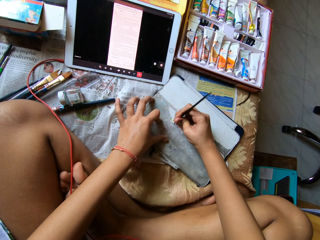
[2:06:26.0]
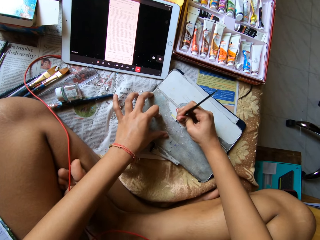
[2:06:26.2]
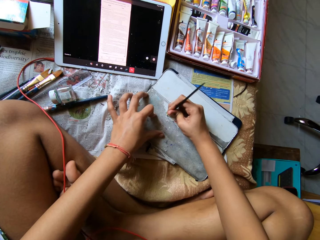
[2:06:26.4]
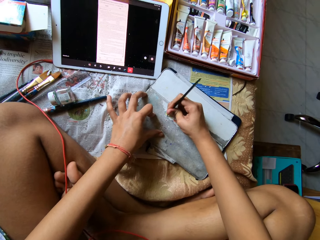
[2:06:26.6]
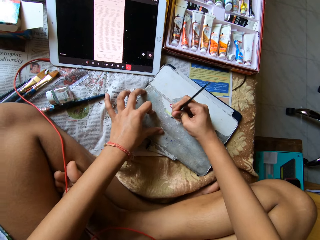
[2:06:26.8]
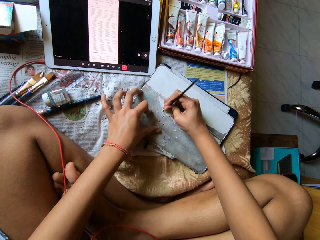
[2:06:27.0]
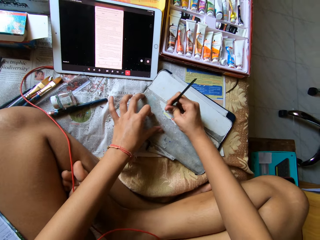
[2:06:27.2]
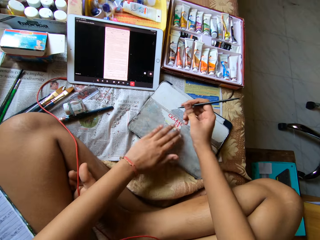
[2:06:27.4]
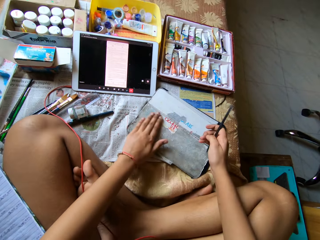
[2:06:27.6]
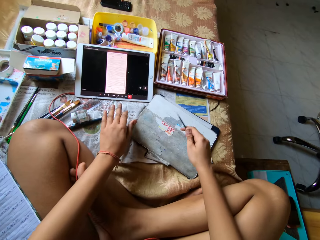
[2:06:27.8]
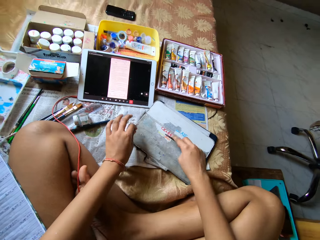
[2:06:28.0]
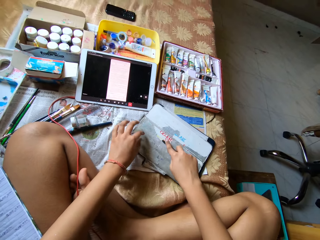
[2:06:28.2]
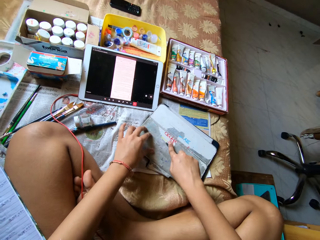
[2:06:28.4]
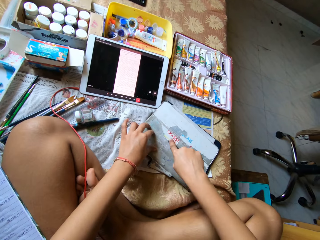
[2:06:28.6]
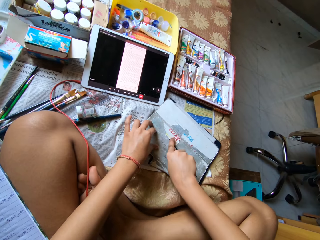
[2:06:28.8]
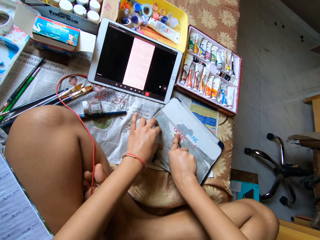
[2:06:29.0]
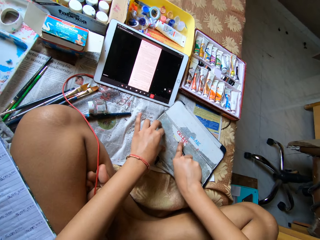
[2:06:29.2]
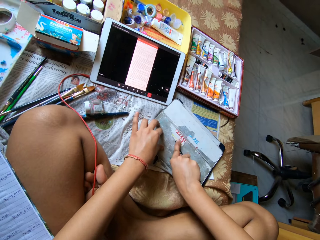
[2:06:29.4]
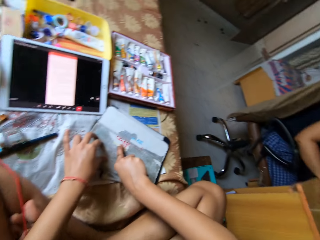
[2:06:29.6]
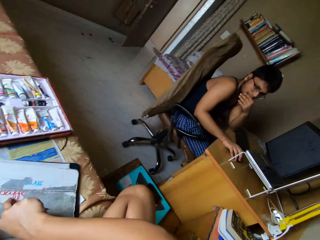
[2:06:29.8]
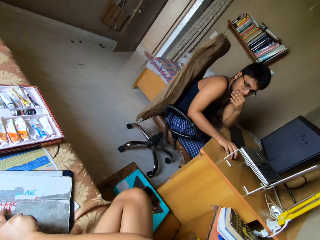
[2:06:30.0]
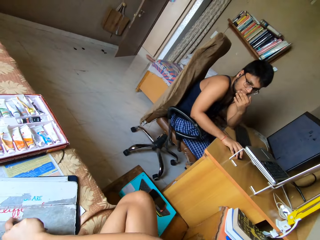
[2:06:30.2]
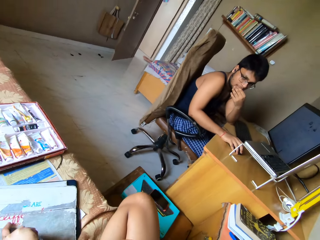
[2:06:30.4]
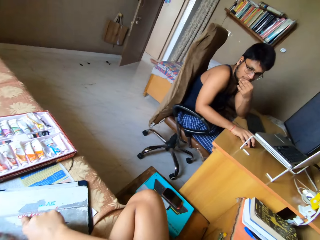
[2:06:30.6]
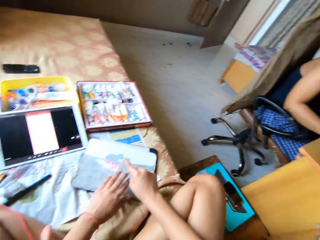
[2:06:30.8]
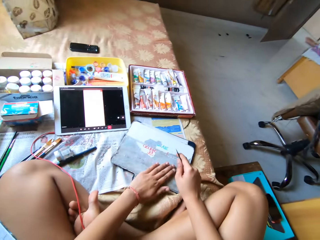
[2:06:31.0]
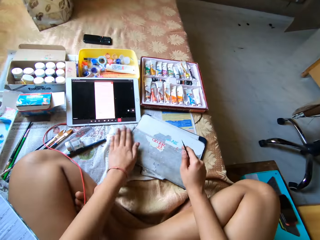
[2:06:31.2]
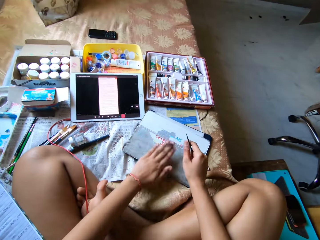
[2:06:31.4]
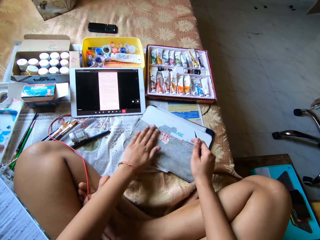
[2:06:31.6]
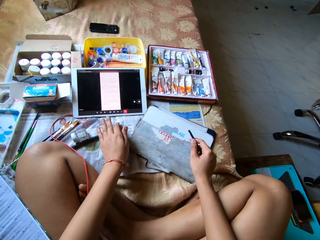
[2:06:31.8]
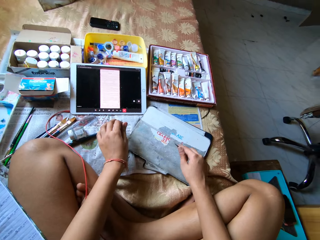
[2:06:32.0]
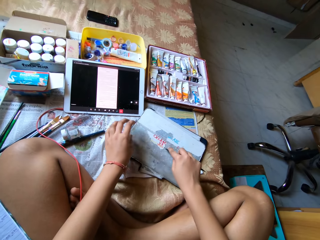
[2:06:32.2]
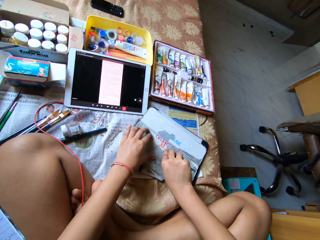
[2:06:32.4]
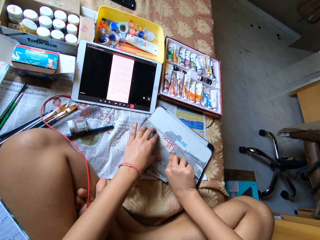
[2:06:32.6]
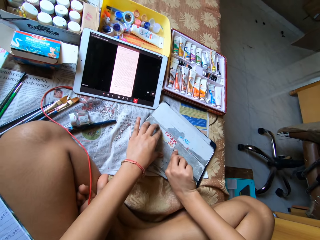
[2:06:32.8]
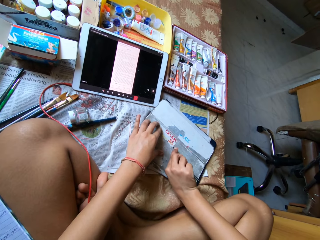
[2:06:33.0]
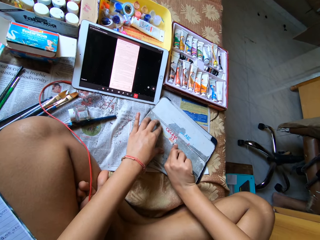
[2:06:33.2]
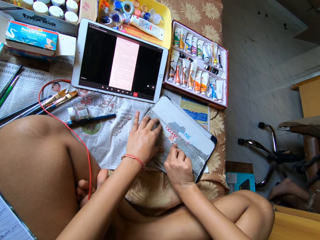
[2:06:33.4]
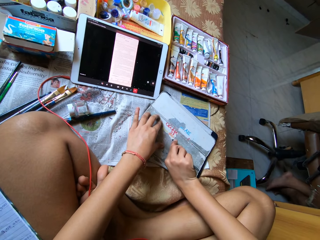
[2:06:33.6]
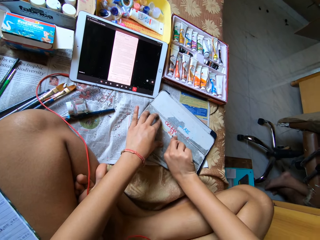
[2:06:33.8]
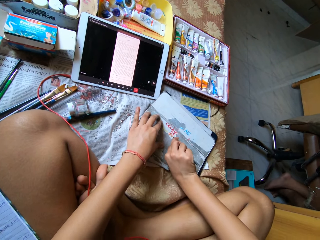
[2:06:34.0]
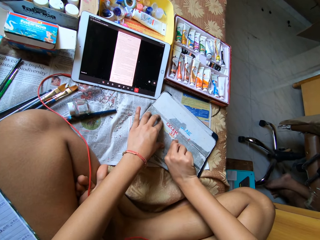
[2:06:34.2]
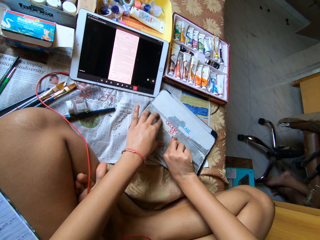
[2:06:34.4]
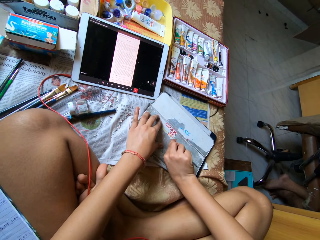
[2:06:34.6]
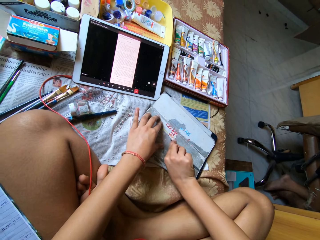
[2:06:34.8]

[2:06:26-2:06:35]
The camera wearer wipes the paper off the pouch or iPad cover with her left hand. She flips the nail file in her right hand. She scrapes the paper off the pouch with the nail file in her right hand. She rubs material on the iPad cover. She dialogues with a man. She wipes the paper off the pouch with her left hand. She scrapes the paper off the pouch with the nail file in her right hand.

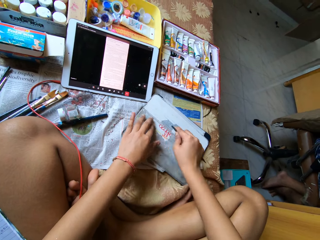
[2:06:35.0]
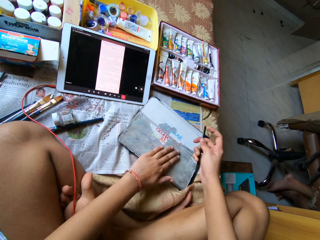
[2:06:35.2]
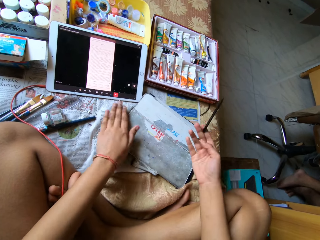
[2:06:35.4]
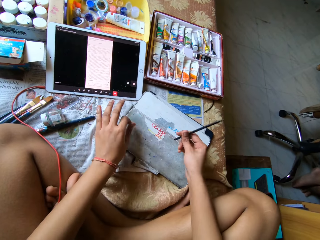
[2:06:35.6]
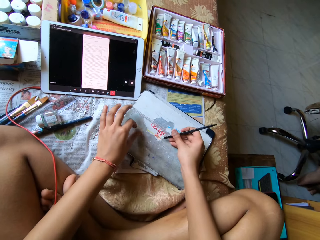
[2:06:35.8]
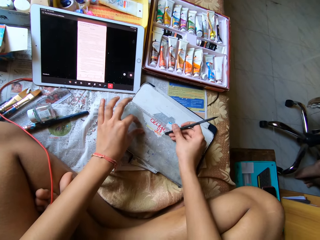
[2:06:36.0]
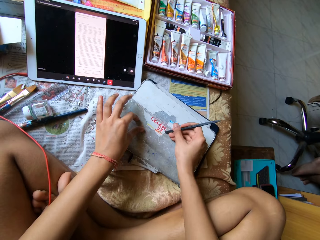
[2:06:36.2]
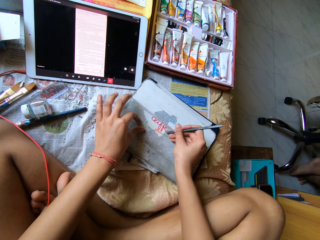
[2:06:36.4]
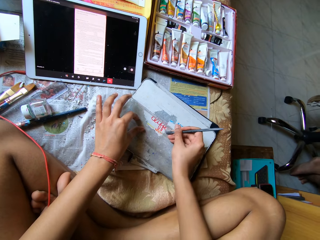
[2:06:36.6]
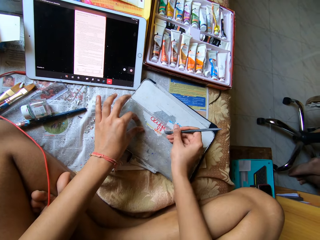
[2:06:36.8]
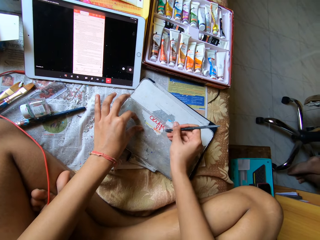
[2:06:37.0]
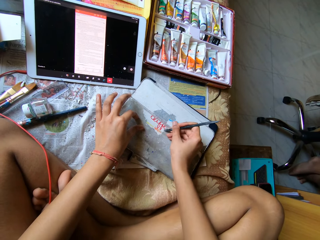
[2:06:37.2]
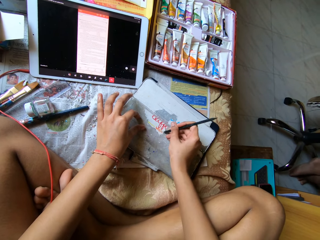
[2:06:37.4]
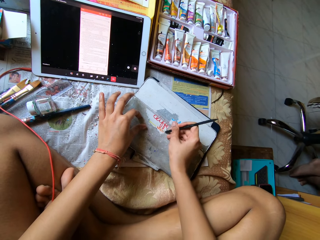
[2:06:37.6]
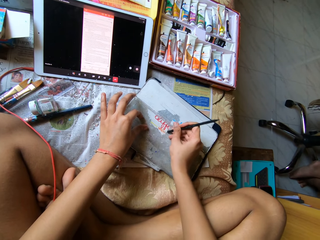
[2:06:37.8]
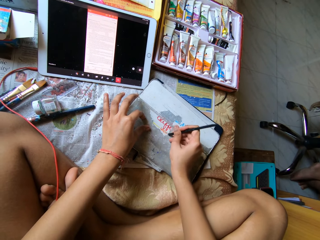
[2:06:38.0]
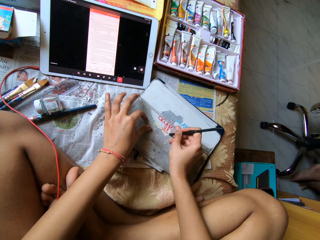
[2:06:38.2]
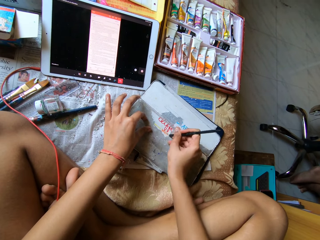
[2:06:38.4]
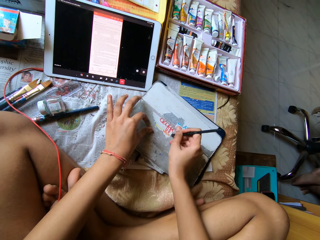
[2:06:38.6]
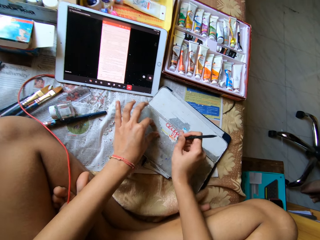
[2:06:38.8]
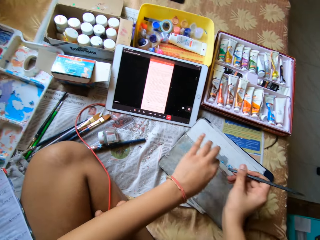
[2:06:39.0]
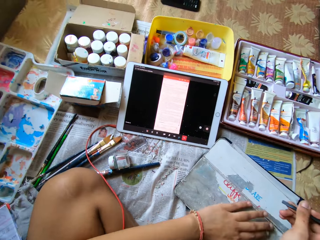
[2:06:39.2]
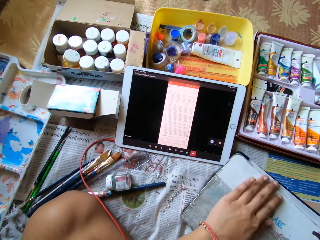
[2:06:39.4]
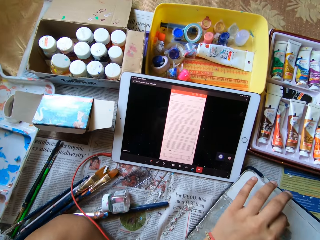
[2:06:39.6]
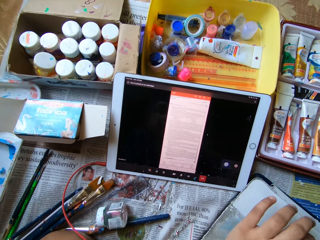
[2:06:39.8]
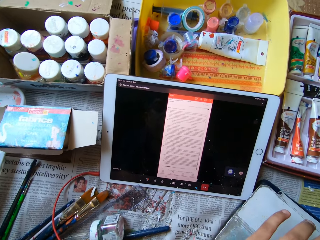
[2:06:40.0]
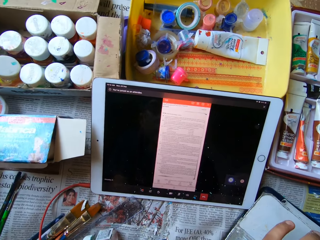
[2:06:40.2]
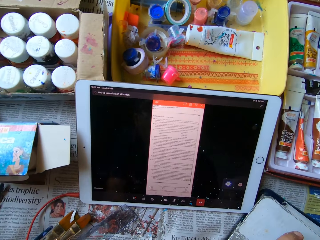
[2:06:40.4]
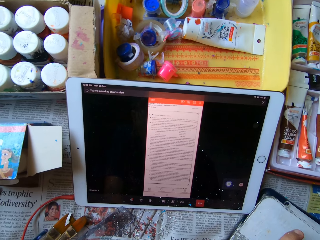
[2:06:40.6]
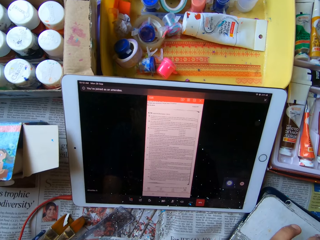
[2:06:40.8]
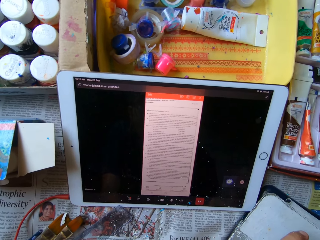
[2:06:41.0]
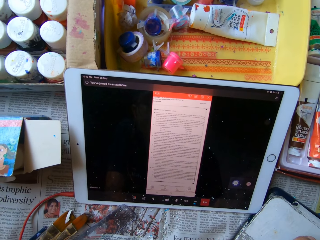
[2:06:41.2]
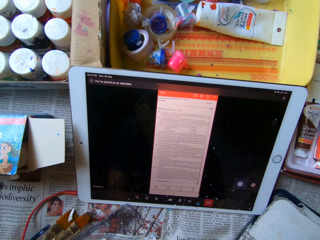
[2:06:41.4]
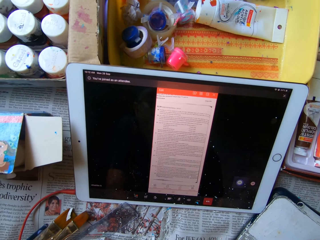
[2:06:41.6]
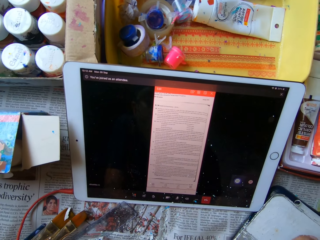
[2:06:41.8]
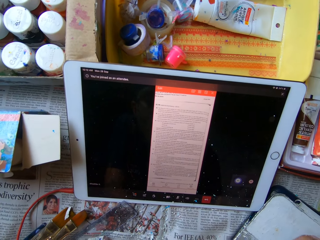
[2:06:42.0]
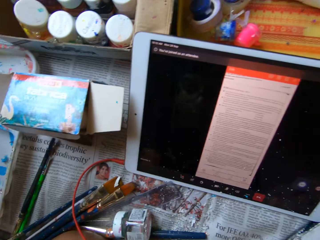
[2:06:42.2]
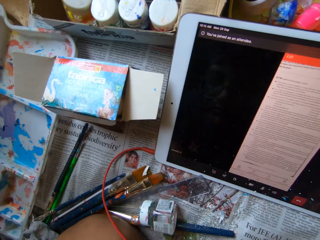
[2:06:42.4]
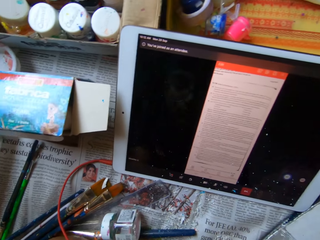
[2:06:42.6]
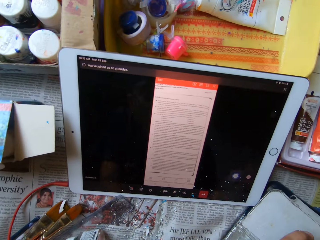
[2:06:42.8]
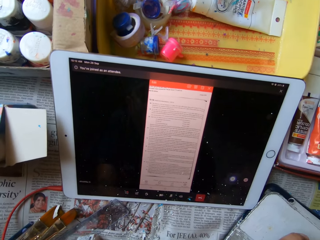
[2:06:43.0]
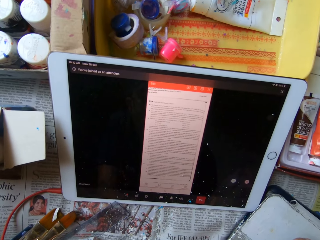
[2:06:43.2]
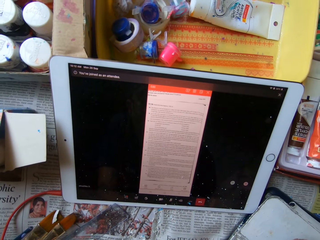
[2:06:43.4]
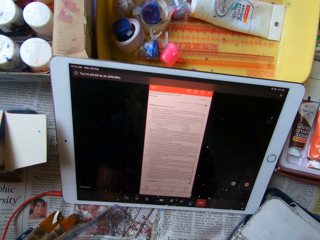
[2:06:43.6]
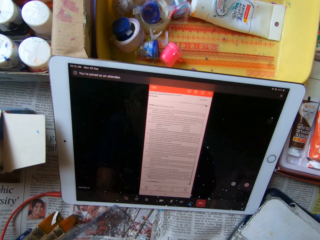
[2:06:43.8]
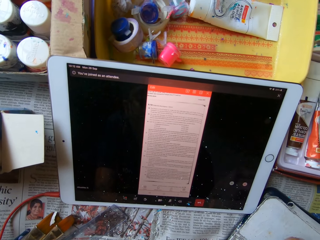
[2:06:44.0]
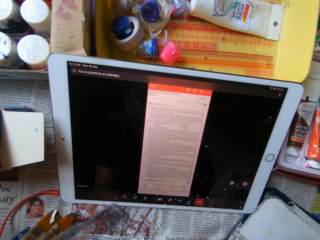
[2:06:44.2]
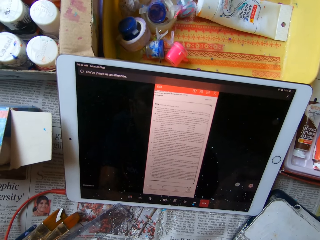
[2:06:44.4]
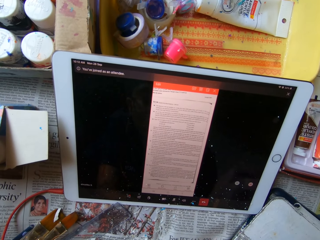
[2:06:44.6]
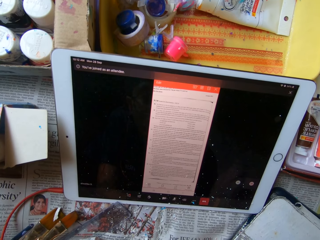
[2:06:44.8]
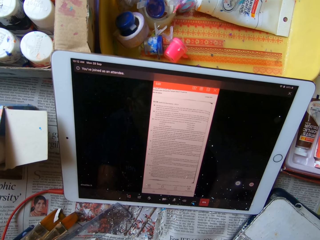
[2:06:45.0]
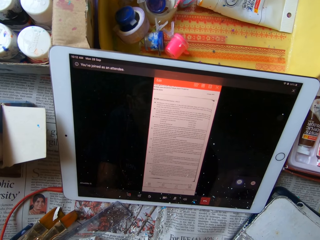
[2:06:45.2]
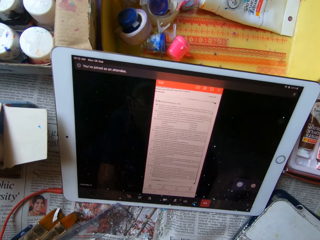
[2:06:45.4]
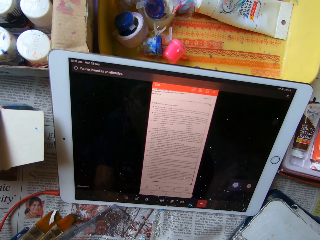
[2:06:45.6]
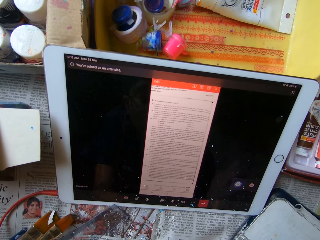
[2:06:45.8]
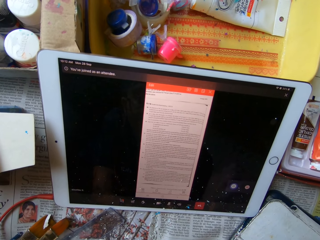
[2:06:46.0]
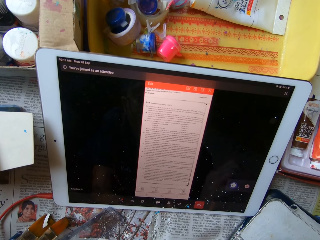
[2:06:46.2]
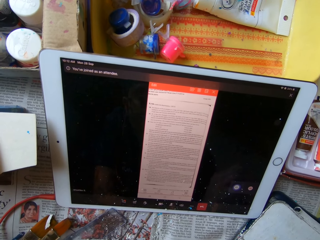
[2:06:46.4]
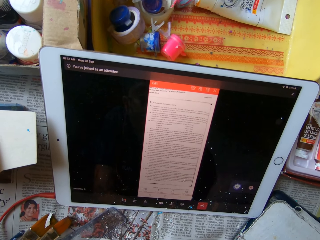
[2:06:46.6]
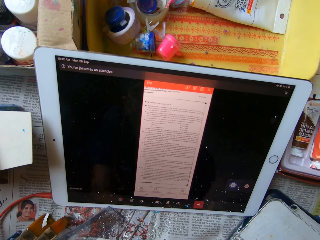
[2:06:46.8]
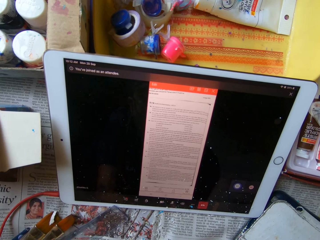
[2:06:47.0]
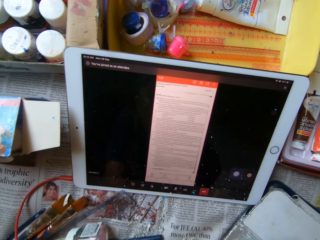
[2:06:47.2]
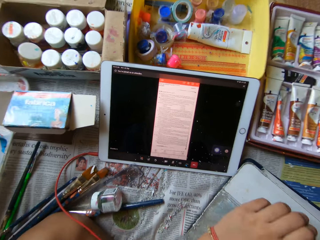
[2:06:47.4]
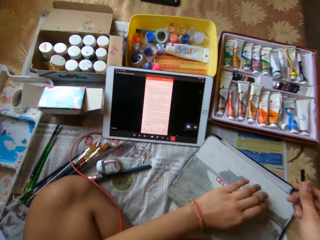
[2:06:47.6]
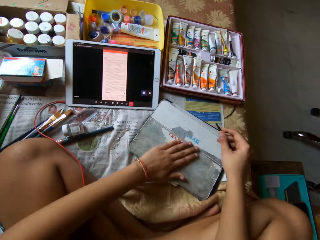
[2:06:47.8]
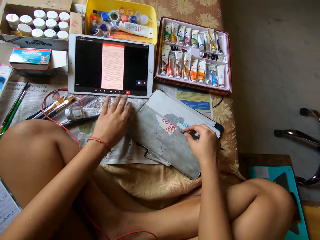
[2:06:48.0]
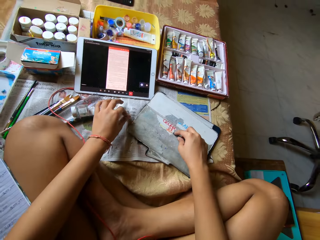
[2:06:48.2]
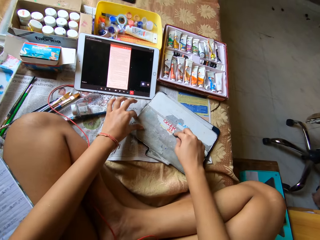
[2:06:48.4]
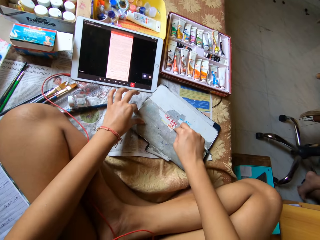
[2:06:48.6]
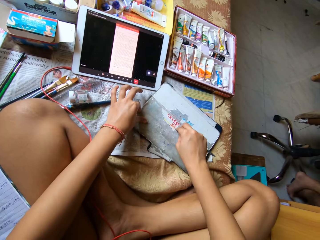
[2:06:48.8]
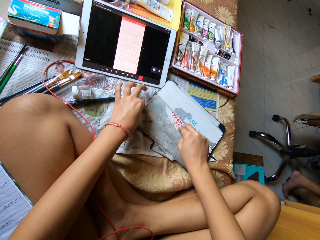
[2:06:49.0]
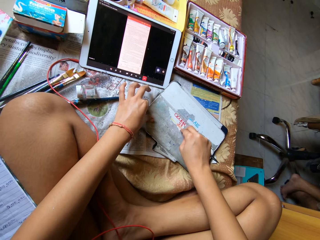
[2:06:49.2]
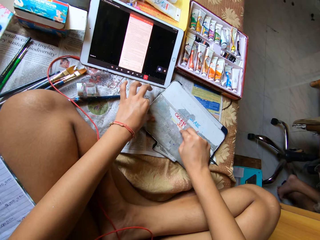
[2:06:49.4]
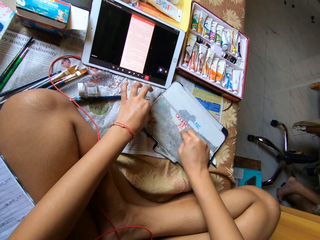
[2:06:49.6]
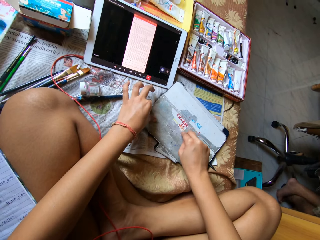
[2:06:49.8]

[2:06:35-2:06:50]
The camera wearer wipes the paper off the pouch or iPad cover with her left hand. She flips the nail file in her right hand. She scrapes the paper off the pouch with the nail file in her right hand. She rubs material on the iPad cover. She wipes the paper off the pouch with her left hand. She stares at the tablet. She reads on the tablet. She wipes the paper off the pouch with her left hand. She scrapes the paper off the pouch with the nail file in her right hand. She rubs material on the iPad cover.
